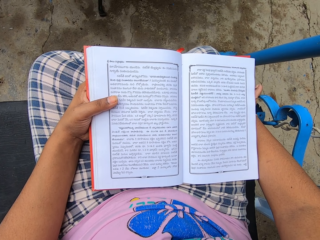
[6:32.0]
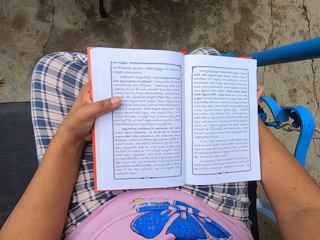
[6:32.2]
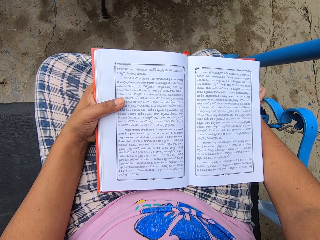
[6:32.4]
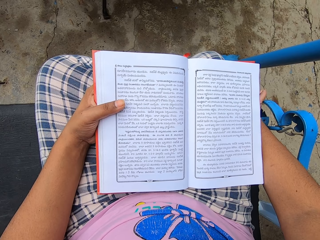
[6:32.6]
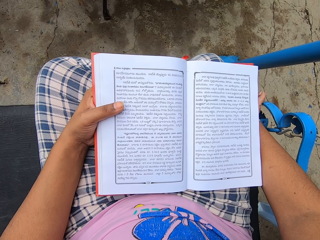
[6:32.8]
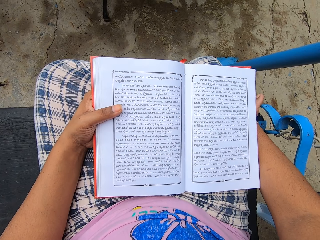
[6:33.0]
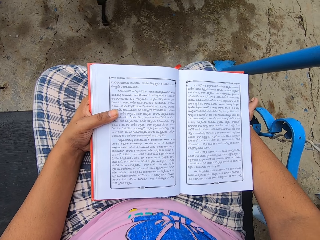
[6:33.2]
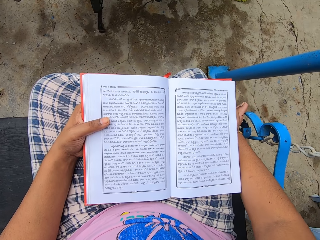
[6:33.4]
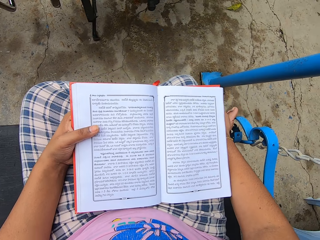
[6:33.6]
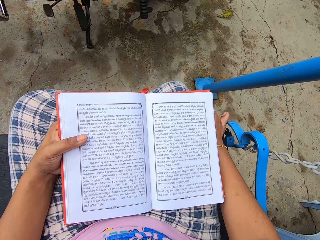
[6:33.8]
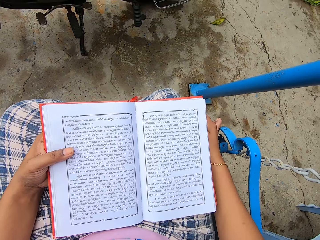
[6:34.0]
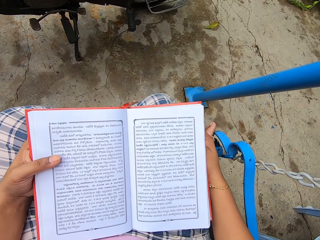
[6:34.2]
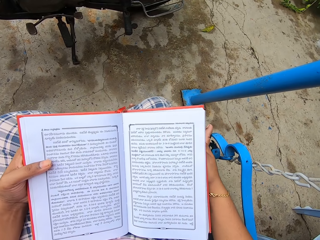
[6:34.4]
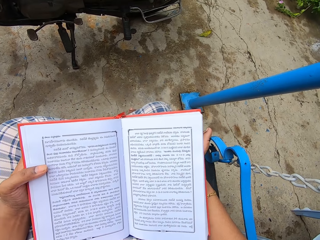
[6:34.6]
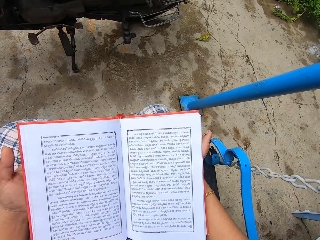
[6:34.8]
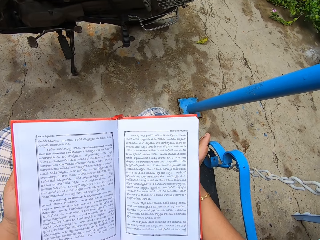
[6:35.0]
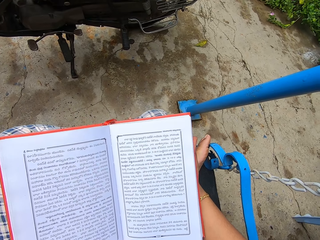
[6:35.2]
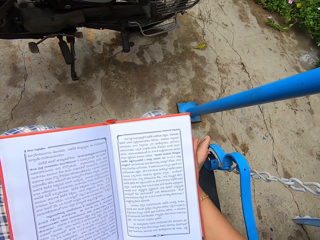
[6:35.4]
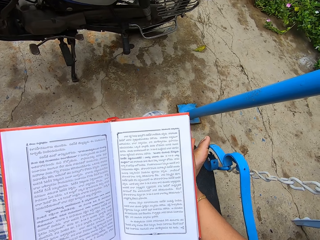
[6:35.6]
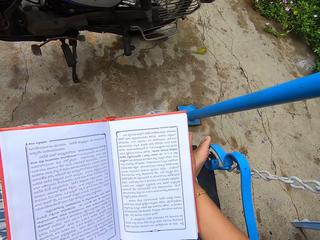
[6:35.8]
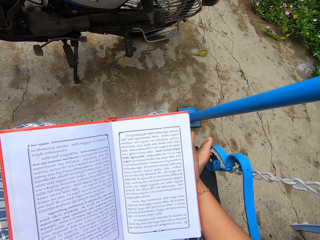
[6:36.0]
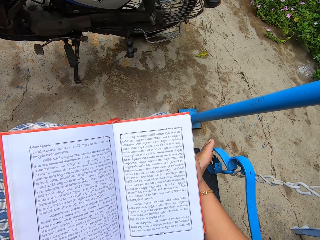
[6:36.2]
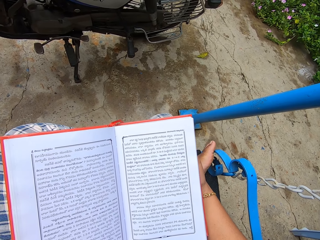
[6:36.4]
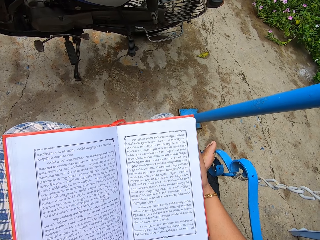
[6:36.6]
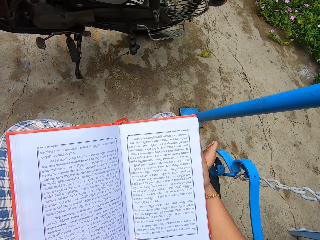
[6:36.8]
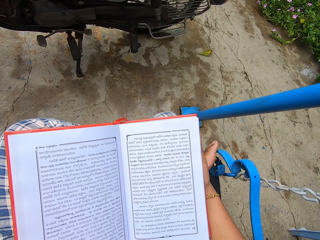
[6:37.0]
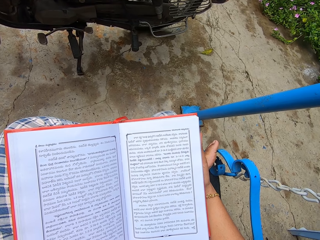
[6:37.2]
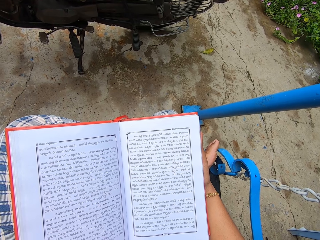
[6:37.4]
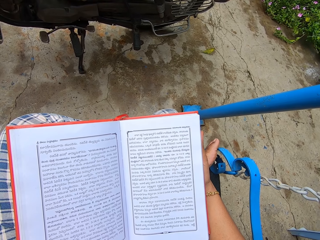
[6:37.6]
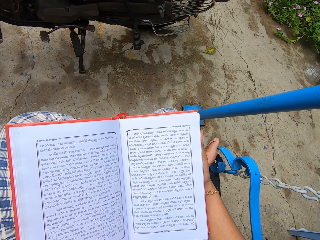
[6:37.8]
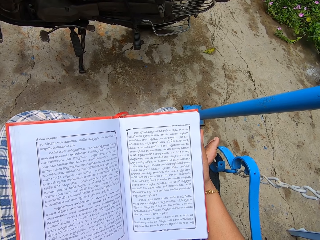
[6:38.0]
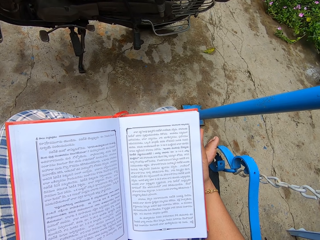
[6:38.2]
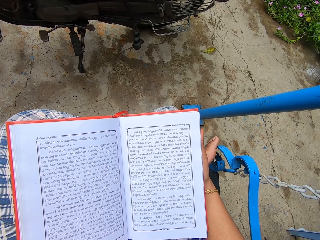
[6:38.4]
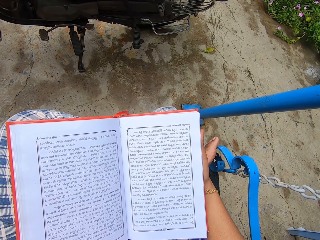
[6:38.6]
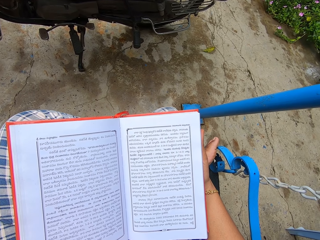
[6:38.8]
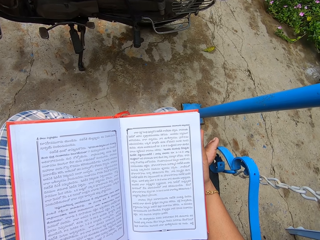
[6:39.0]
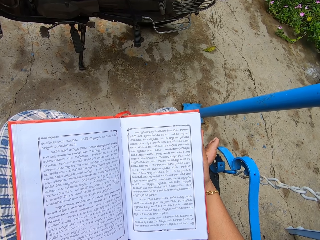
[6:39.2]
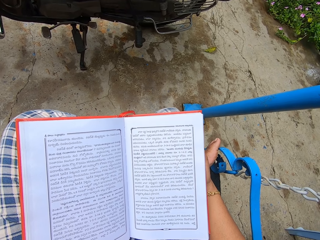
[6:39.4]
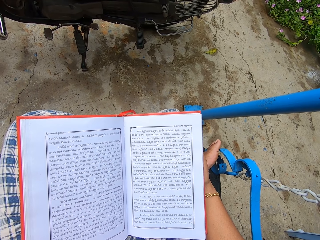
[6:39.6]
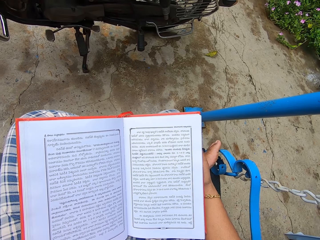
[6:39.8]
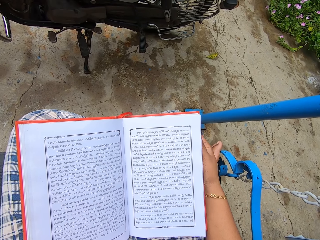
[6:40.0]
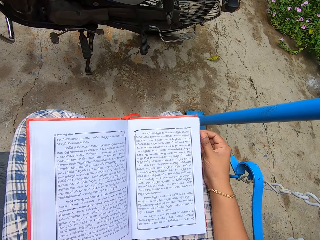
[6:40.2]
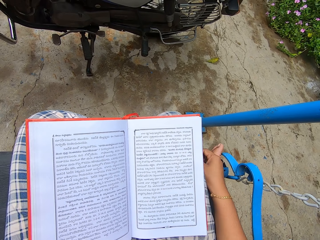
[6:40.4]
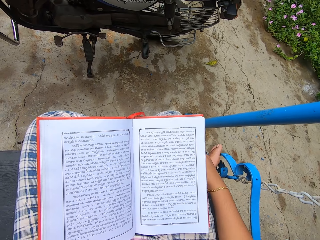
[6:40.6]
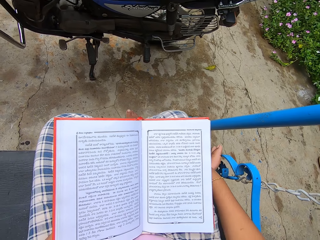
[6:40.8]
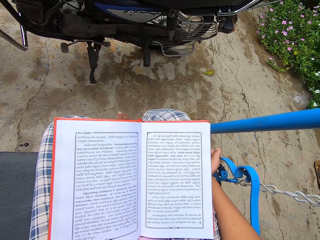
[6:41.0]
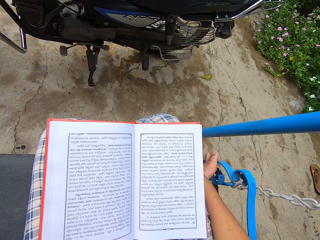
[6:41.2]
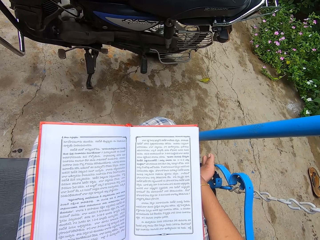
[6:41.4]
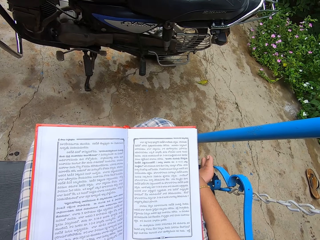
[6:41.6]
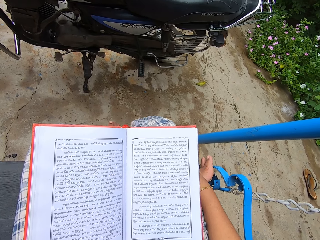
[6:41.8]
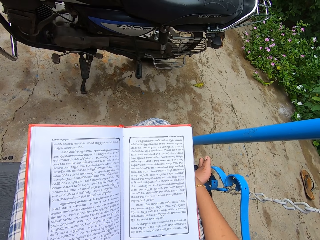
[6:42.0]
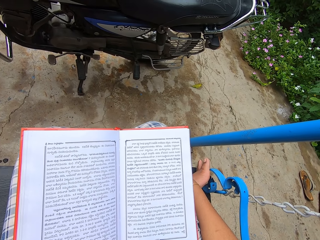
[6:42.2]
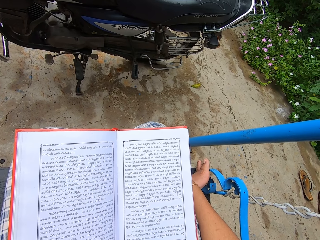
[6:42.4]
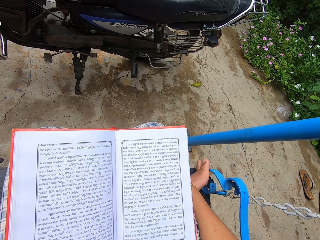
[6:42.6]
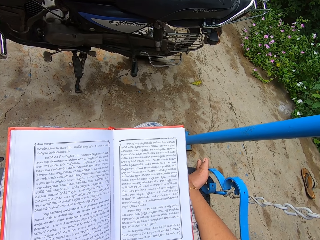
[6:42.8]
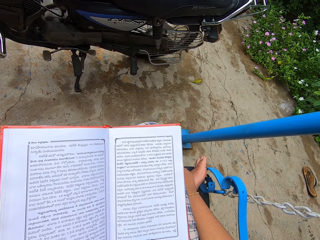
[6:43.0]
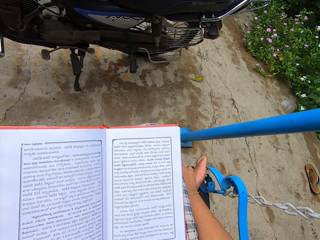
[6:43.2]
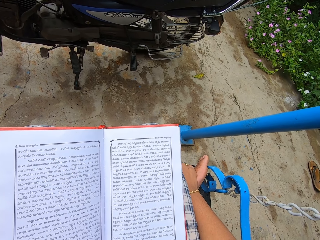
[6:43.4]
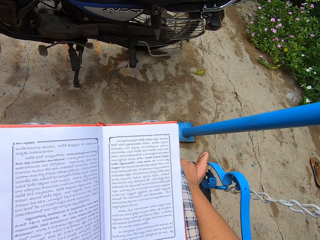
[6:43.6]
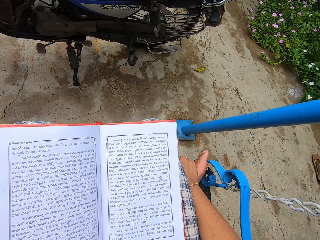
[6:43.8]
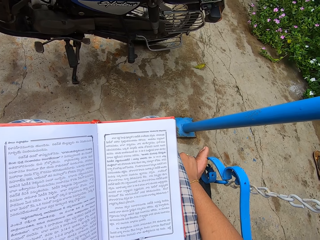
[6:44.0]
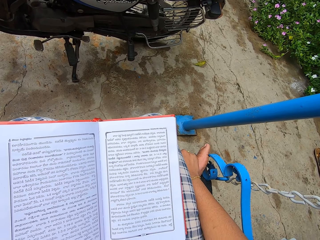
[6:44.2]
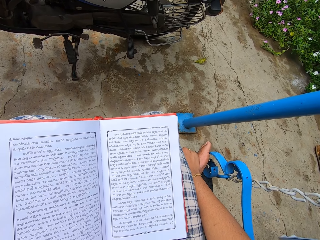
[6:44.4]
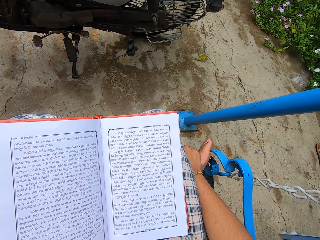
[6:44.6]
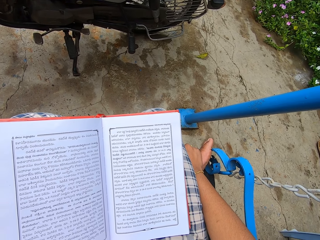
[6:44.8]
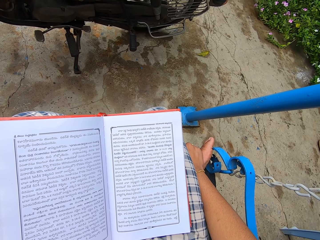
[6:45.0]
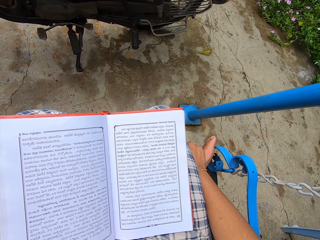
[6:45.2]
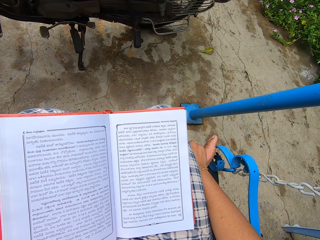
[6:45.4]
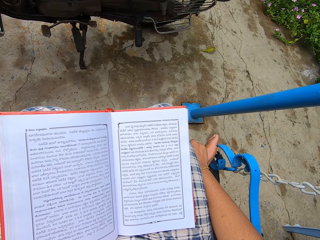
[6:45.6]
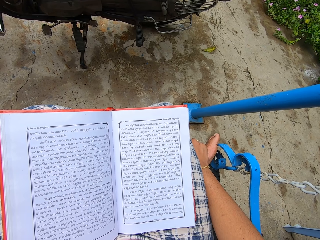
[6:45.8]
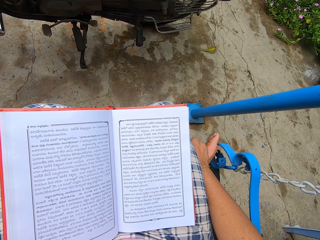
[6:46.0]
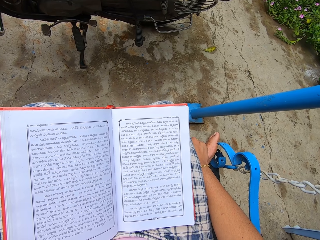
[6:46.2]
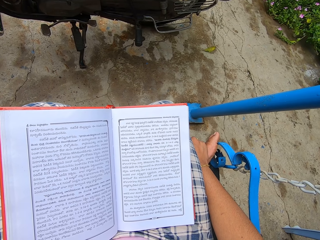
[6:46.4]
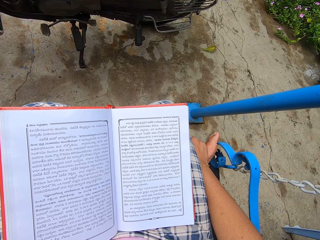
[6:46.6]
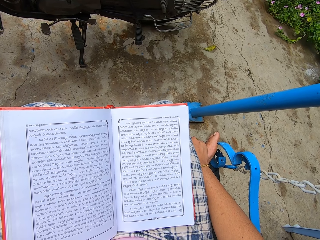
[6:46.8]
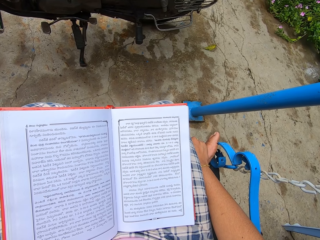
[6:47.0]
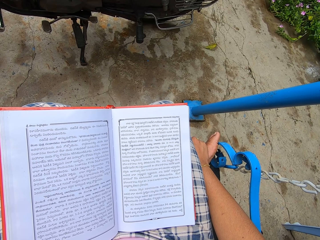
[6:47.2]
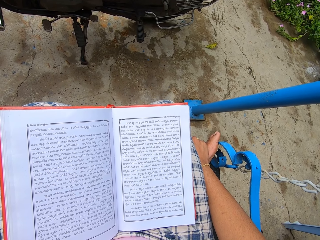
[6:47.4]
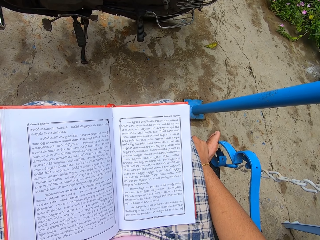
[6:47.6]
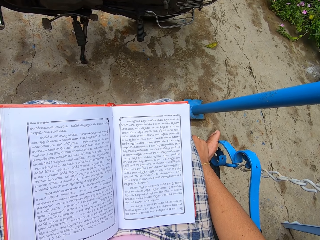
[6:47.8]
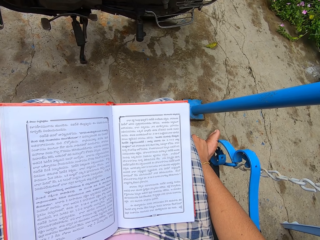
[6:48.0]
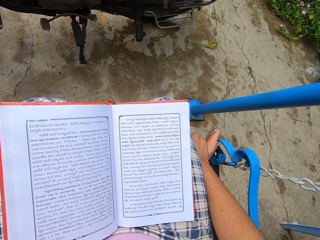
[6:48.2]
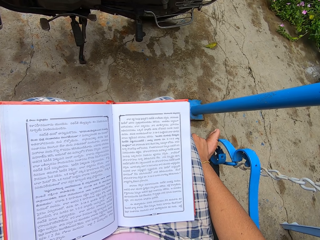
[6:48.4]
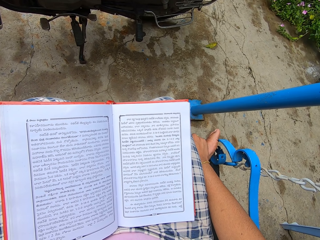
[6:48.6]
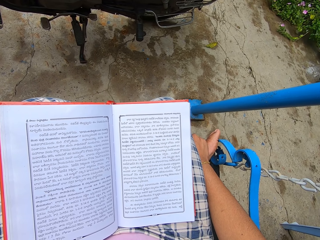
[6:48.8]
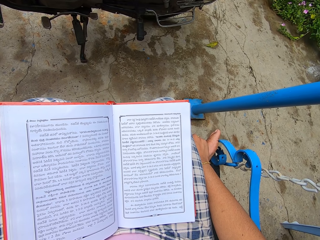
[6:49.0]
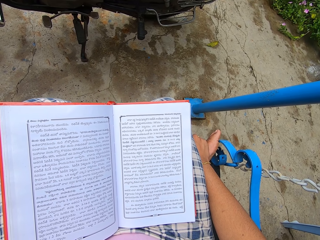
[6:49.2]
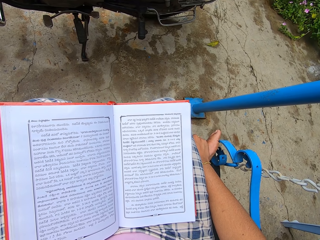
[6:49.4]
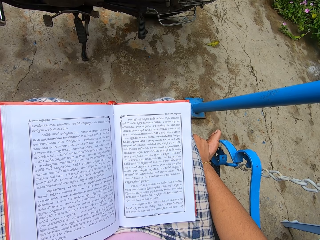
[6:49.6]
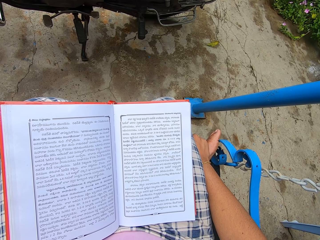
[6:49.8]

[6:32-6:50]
The camera wearer moves a hand. They read a book. They move a hand. They read the book.

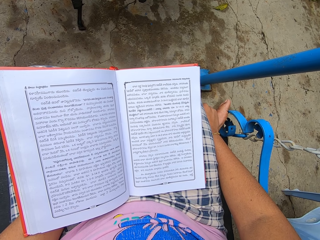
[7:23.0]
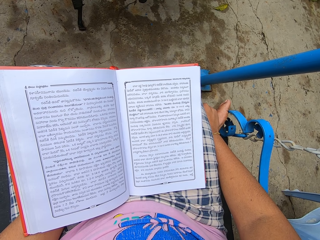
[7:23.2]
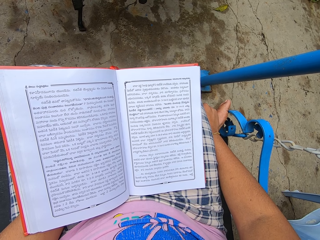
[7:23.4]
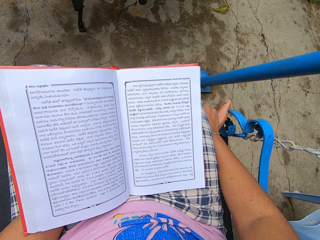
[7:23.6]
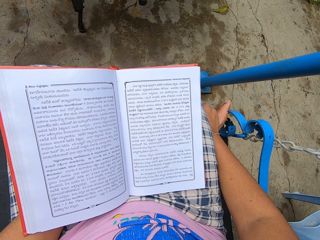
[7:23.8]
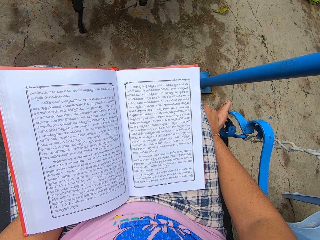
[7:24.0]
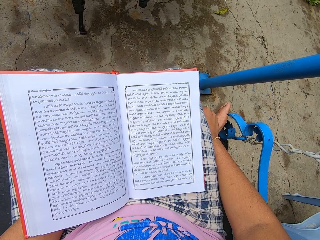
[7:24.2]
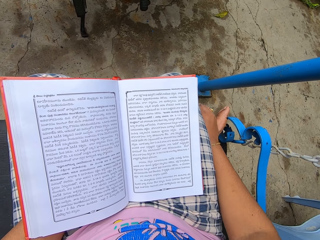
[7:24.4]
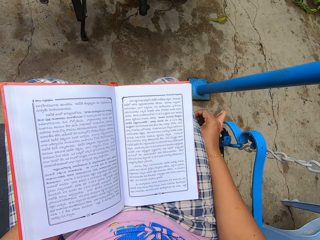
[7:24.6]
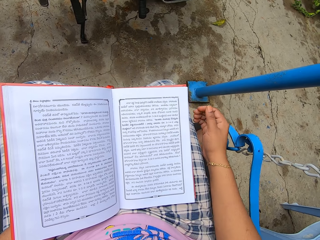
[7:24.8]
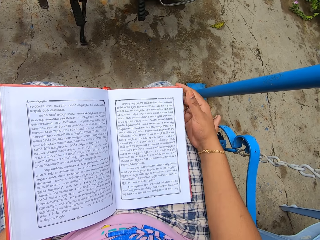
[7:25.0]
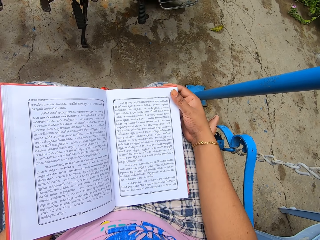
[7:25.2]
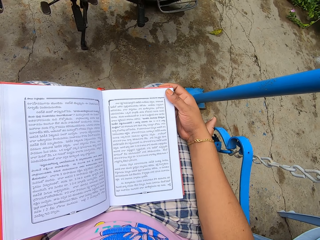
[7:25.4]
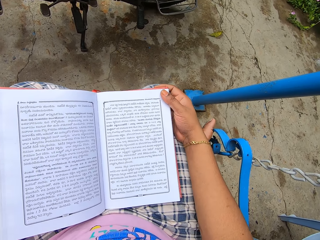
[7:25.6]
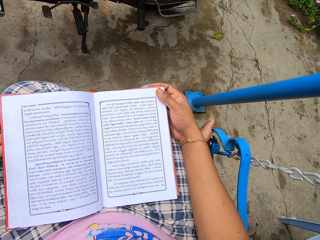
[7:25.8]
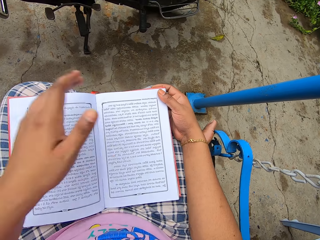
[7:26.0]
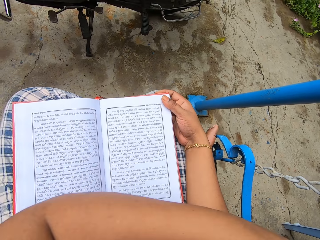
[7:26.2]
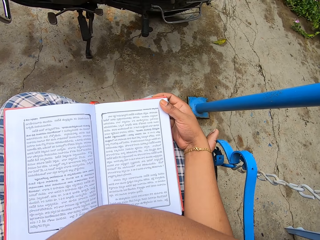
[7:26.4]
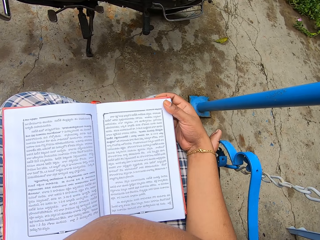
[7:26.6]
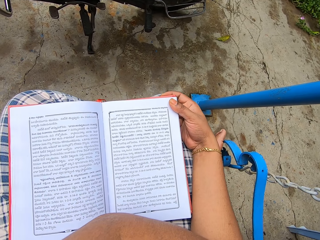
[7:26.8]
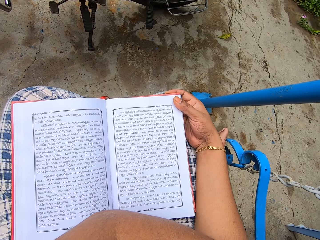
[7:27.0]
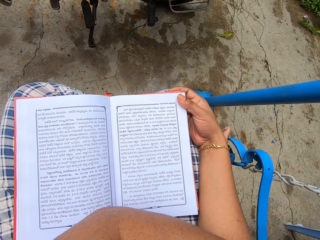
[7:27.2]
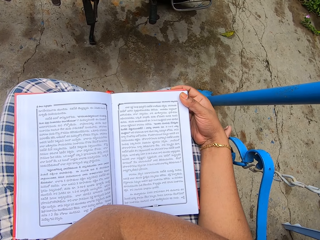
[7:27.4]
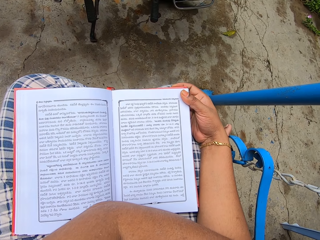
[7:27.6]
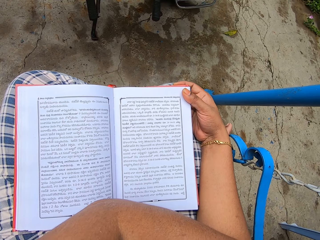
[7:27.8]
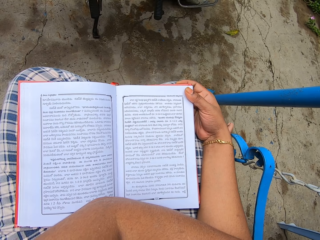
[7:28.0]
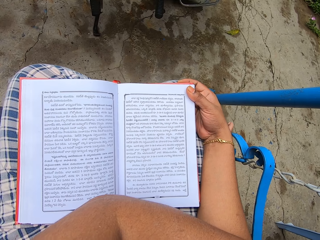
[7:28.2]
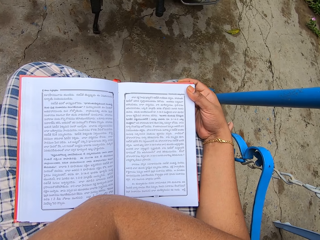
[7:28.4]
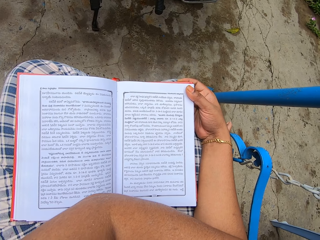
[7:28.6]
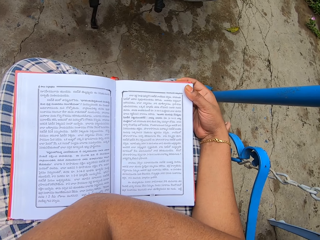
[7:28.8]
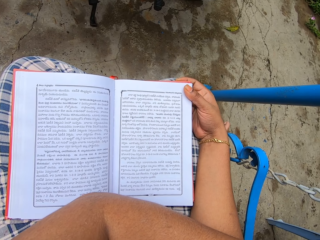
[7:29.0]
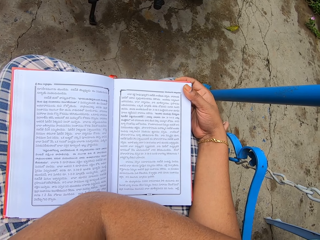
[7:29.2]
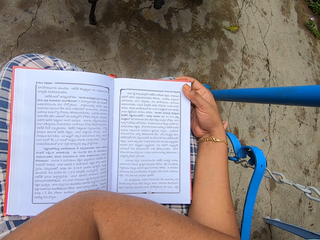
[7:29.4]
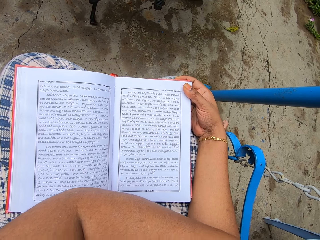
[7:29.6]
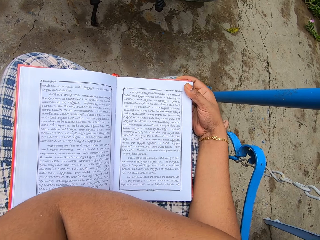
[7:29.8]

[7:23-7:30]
The camera wearer moves hands. He holds a Koran book. He scratches his back.
